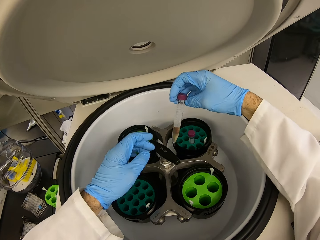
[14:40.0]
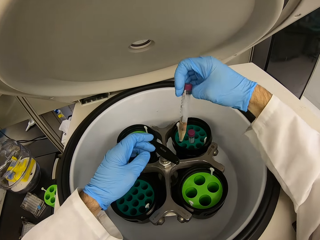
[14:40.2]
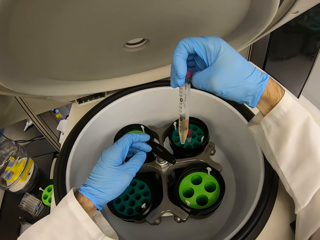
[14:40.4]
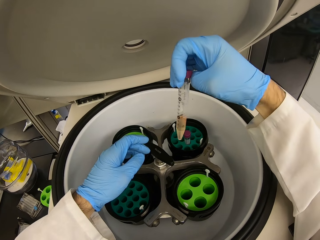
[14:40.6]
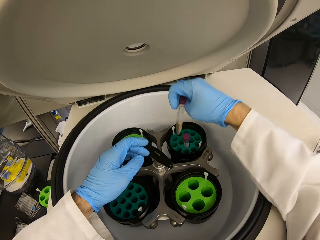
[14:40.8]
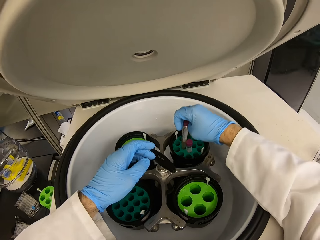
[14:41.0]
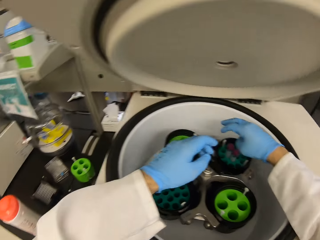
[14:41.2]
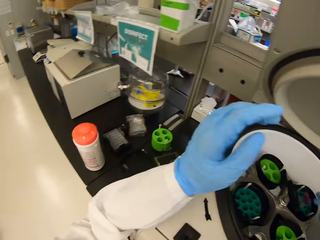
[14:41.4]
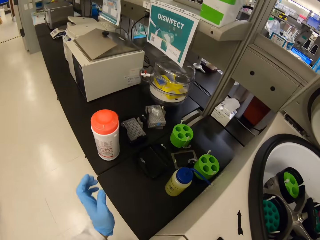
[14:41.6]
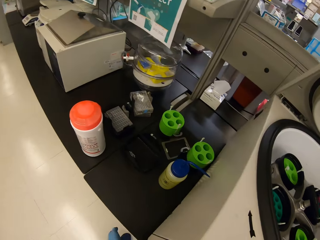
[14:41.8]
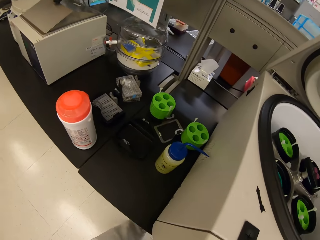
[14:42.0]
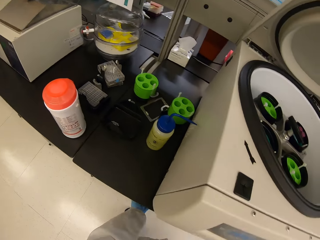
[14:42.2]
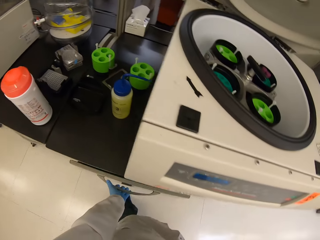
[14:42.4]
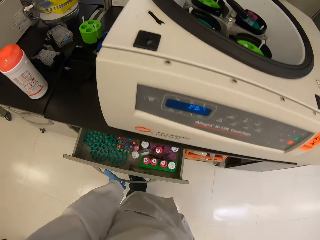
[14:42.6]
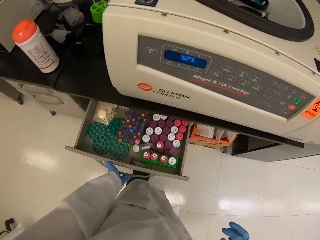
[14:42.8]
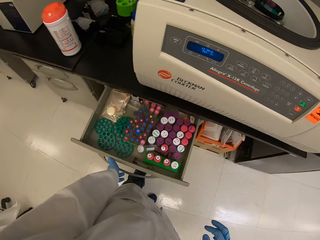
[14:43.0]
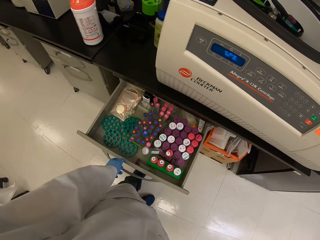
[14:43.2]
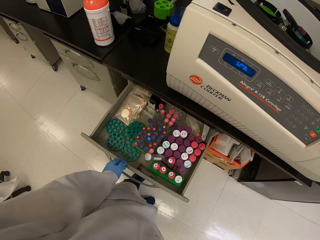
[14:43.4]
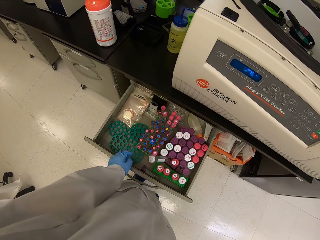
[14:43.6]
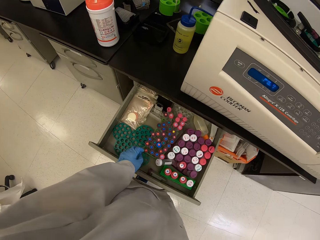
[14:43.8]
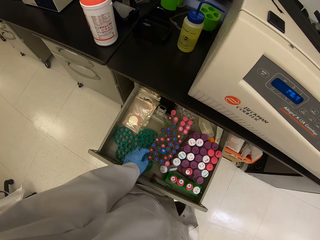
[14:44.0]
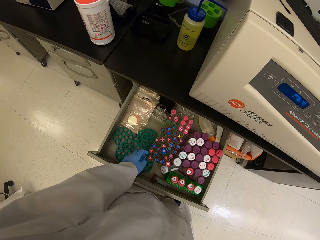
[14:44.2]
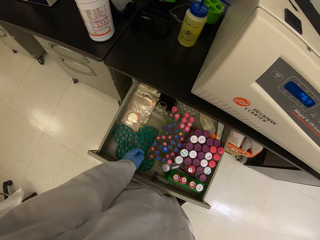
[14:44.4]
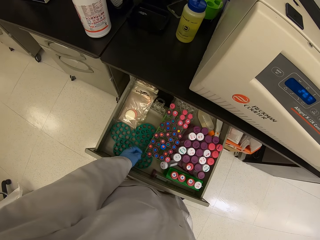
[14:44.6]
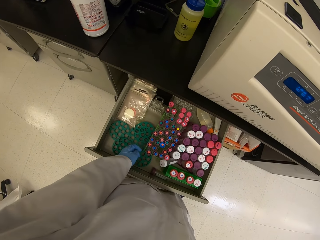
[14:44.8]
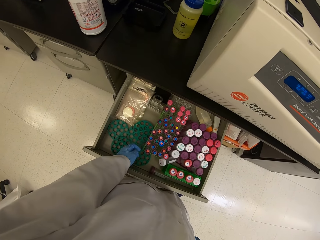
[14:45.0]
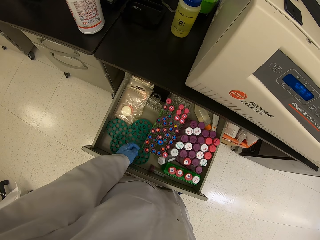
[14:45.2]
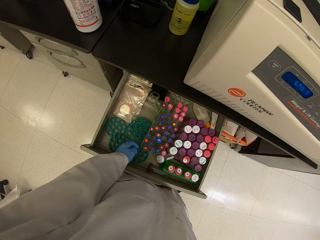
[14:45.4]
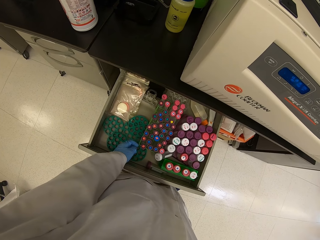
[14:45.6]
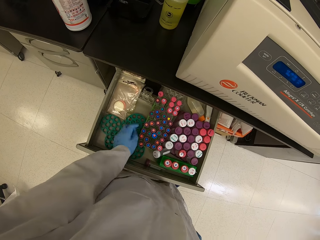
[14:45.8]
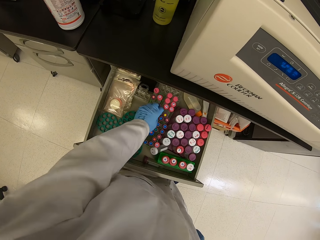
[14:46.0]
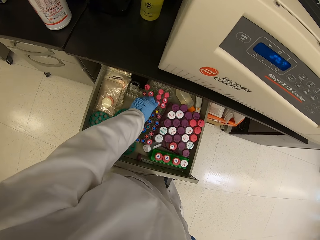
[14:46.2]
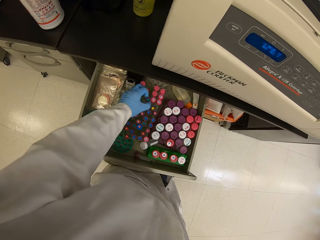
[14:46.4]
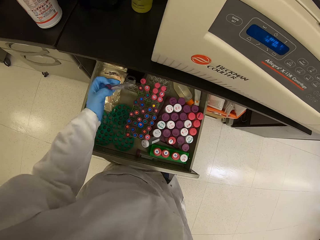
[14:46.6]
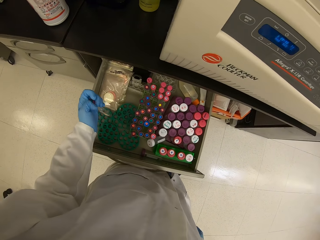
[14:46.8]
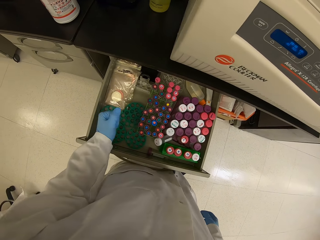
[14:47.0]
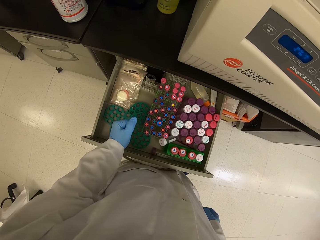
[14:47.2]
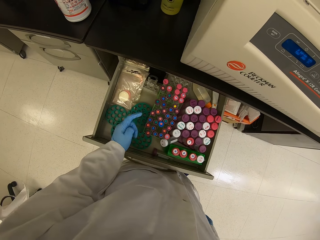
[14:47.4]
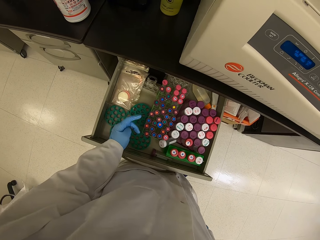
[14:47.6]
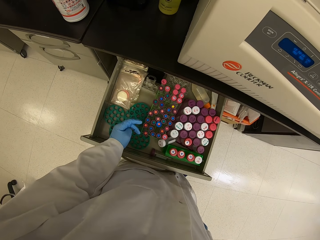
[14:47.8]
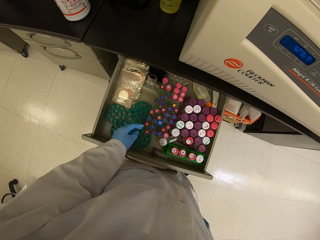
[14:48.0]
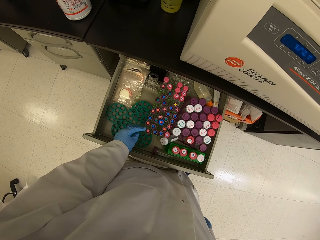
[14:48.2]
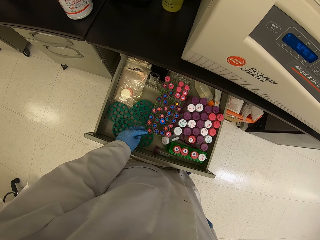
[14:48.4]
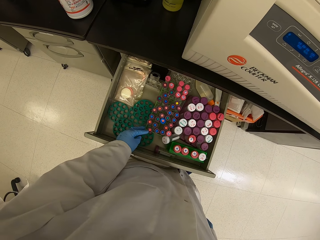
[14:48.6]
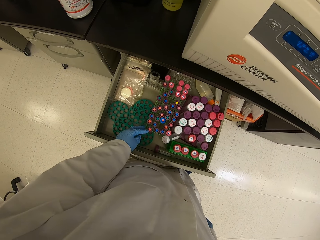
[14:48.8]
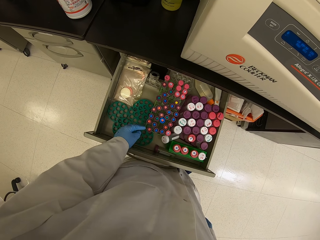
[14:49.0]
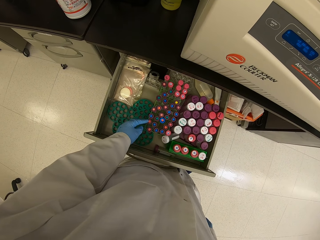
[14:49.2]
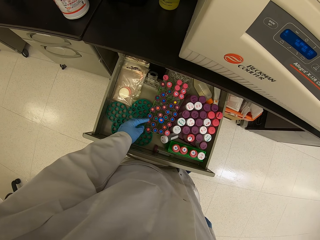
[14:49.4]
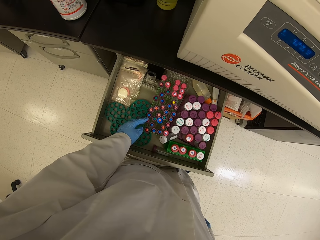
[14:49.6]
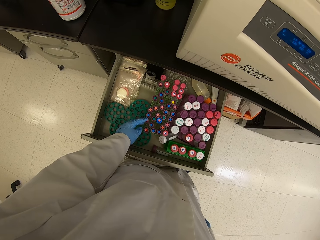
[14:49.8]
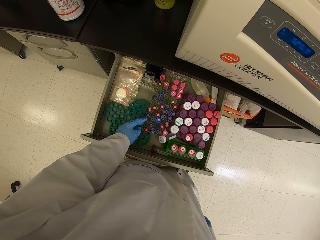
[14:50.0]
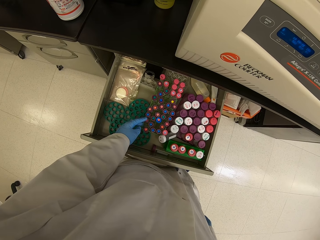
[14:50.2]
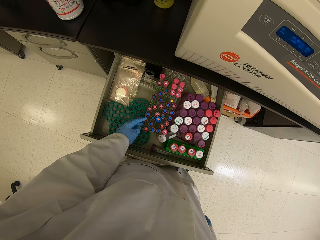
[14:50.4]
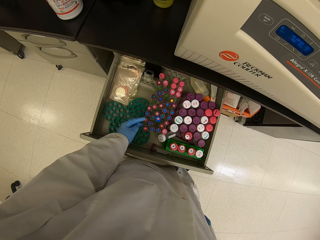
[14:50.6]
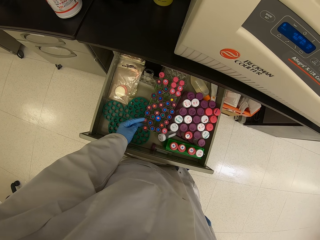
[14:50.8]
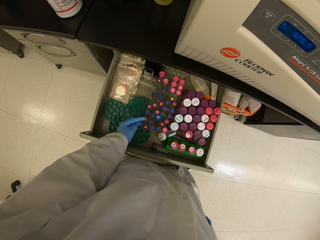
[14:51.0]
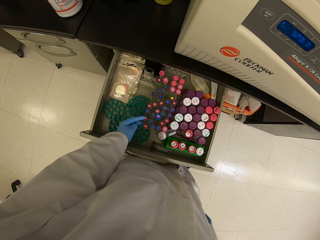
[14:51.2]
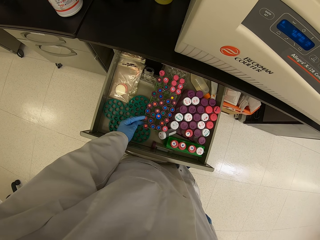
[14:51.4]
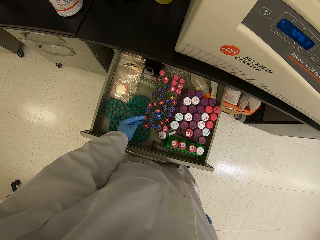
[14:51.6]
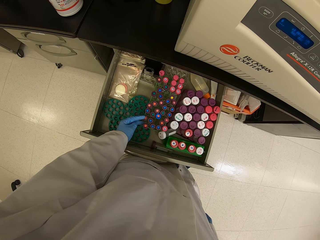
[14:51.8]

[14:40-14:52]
The camera wearer opens a drawer. They pick up a test tube from the drawer. They look at the drawer.

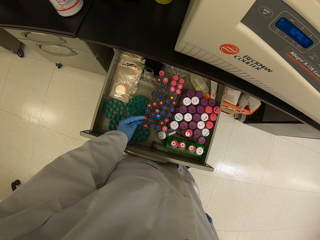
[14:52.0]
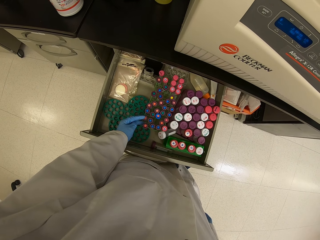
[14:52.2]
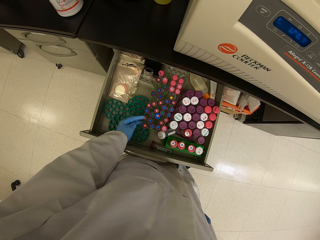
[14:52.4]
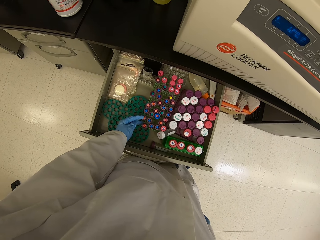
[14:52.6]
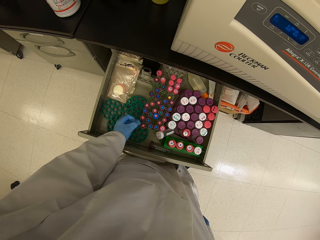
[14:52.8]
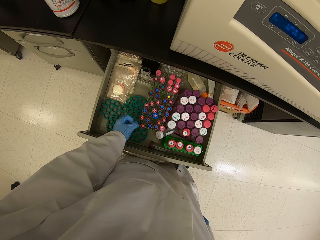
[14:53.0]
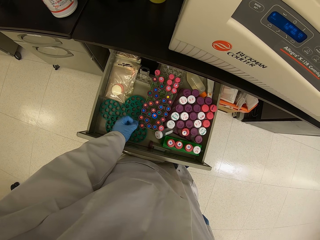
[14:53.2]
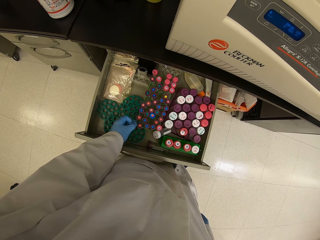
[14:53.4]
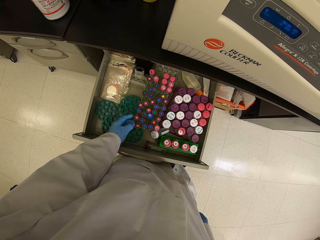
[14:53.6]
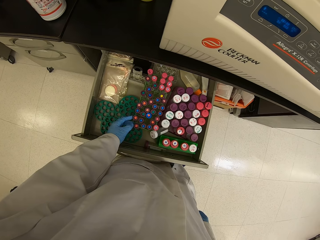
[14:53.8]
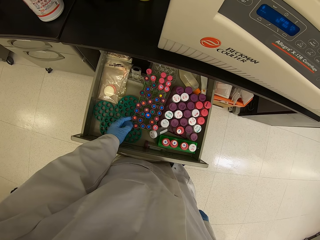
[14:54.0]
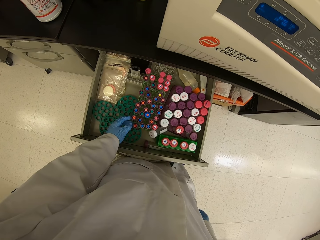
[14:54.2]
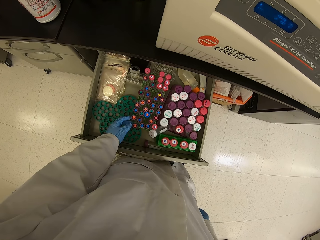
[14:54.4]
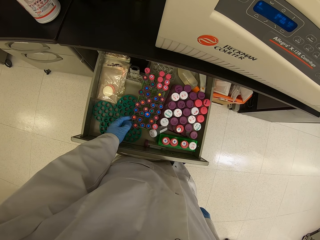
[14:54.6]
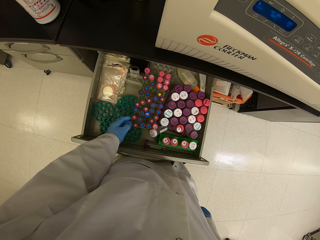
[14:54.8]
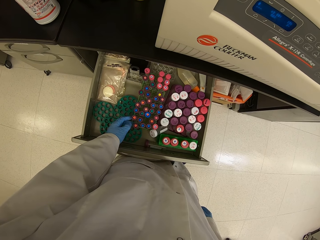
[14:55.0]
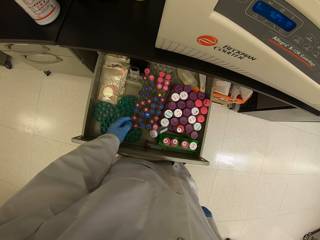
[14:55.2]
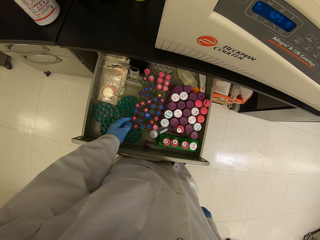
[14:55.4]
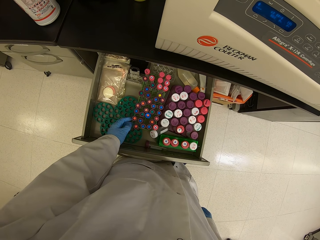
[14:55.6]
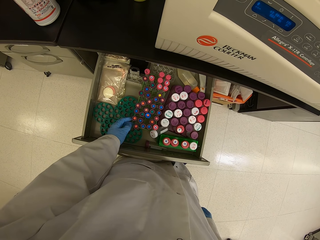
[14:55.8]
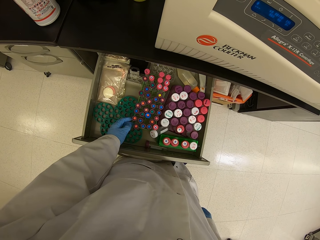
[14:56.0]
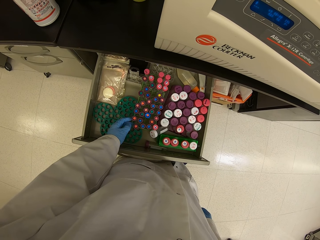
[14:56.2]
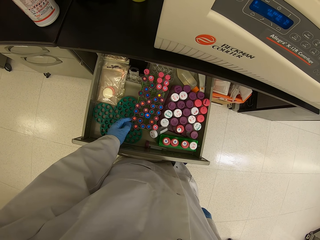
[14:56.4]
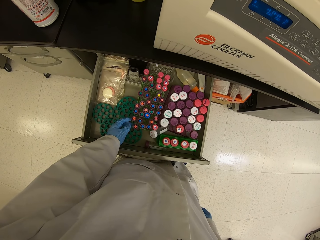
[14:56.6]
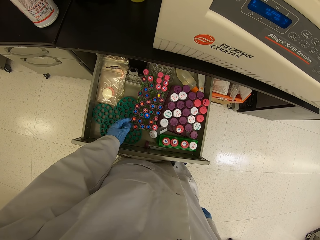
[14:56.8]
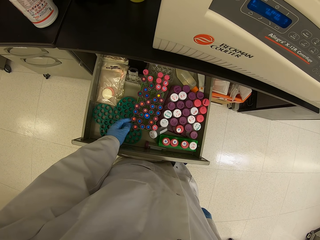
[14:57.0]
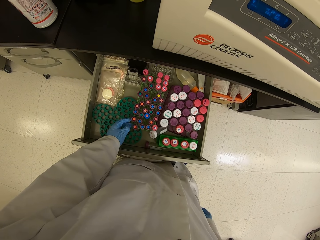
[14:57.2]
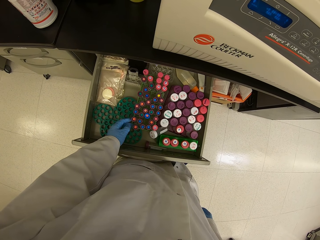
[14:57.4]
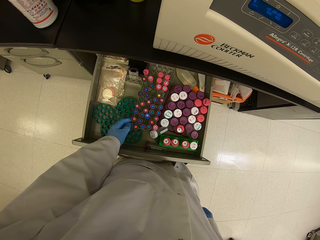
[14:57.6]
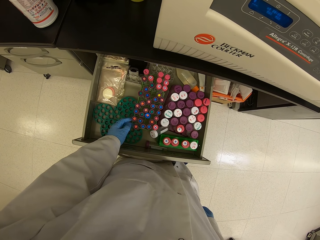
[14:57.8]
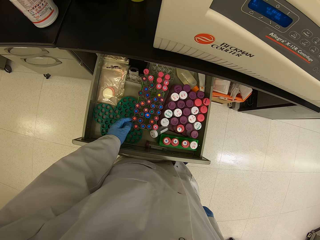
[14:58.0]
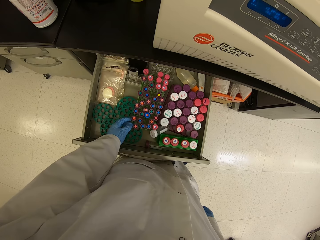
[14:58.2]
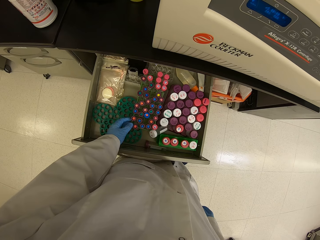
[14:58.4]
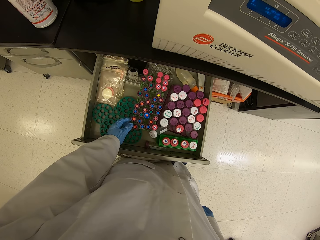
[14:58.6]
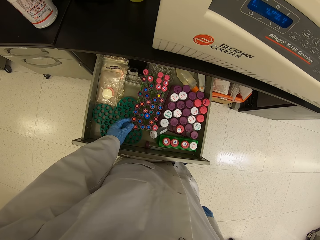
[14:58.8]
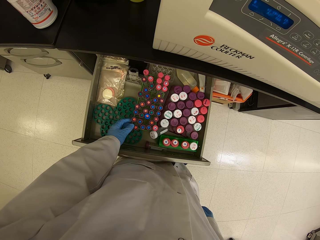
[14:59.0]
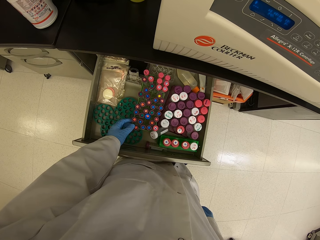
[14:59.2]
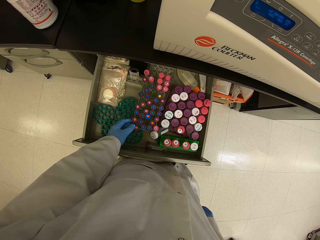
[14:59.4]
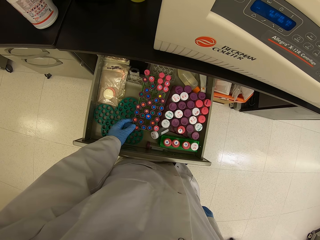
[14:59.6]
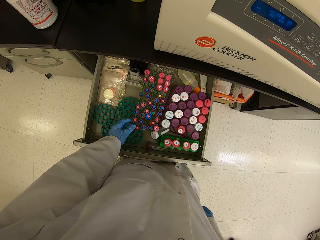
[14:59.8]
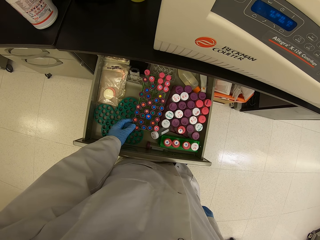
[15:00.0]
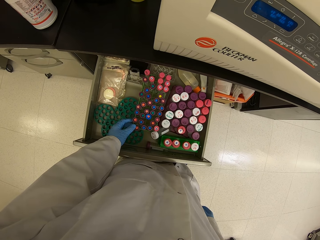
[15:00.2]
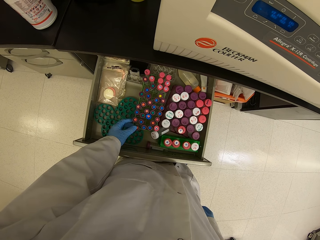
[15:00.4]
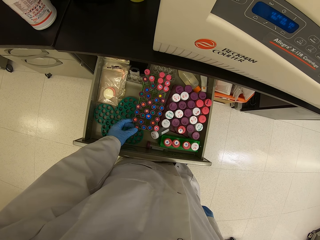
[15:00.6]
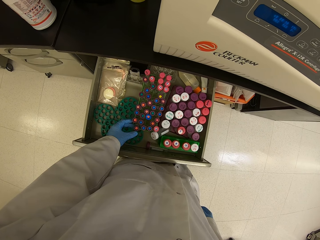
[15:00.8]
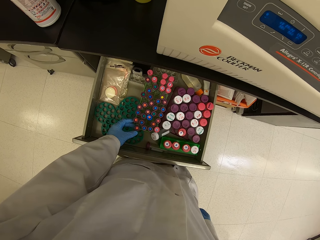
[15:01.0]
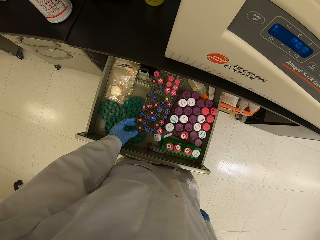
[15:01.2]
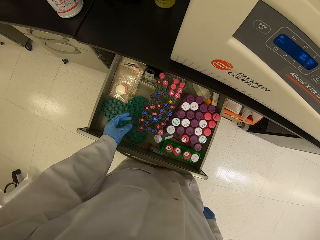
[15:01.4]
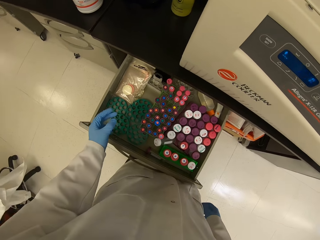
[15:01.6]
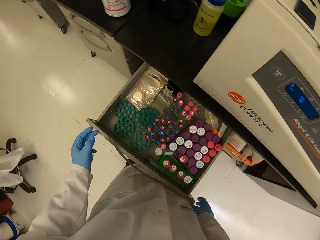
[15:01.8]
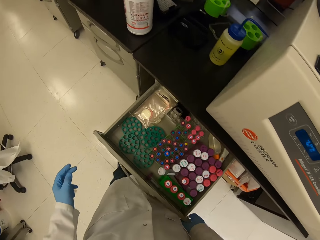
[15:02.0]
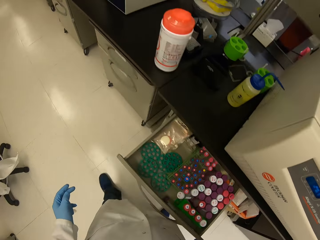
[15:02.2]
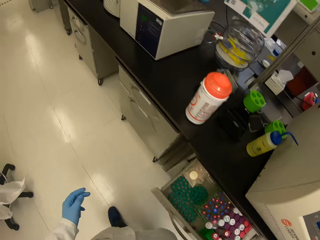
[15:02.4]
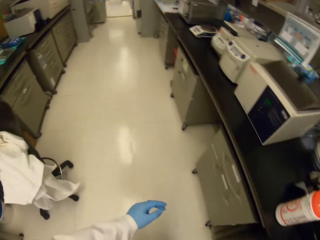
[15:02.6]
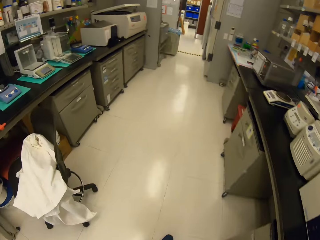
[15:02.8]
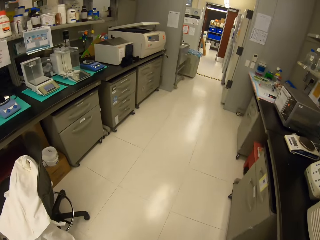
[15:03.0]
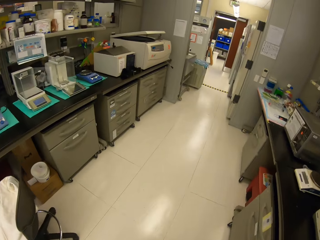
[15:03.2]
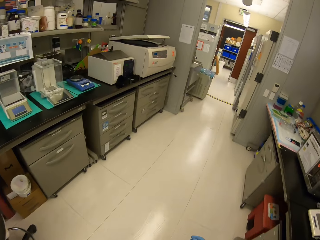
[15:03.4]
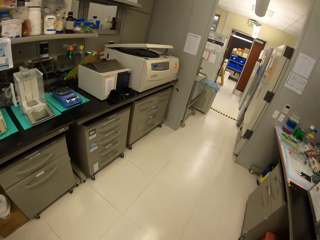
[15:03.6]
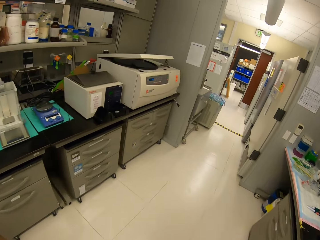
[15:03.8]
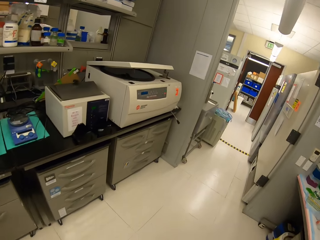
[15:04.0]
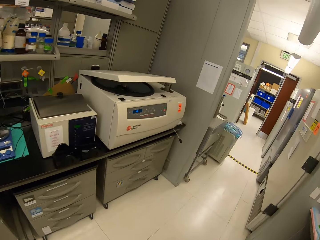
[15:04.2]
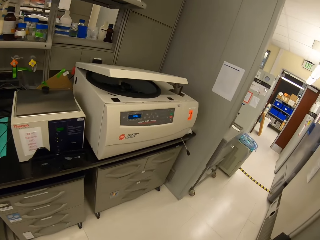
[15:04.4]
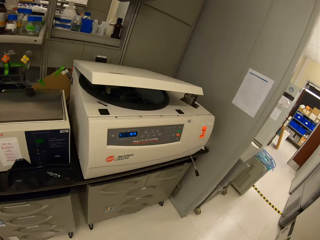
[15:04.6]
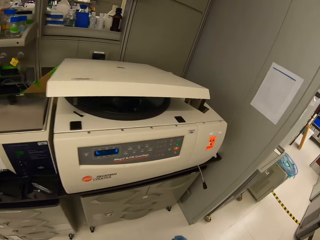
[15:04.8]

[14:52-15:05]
The camera wearer opens up a drawer full of specimens. They walk around.
